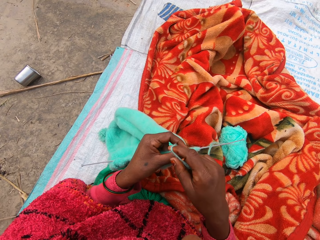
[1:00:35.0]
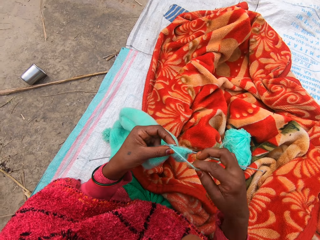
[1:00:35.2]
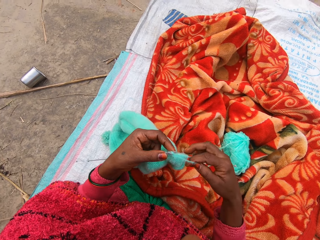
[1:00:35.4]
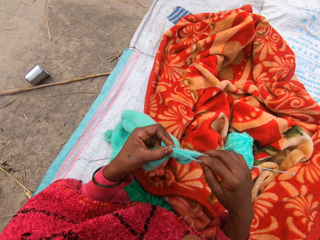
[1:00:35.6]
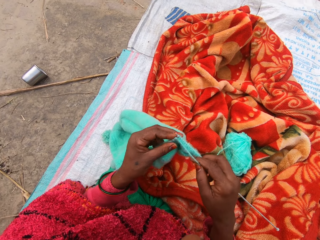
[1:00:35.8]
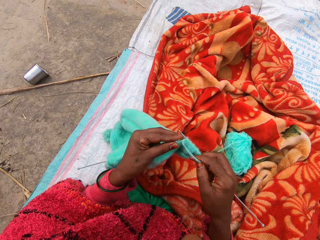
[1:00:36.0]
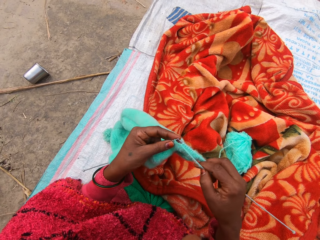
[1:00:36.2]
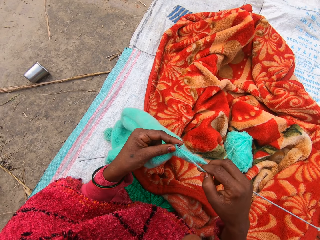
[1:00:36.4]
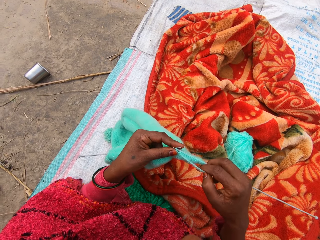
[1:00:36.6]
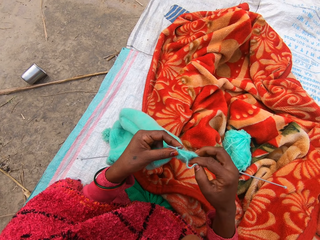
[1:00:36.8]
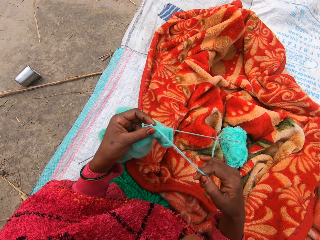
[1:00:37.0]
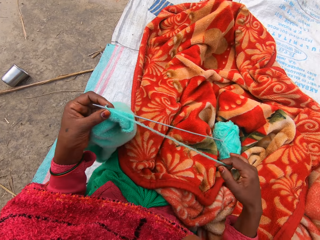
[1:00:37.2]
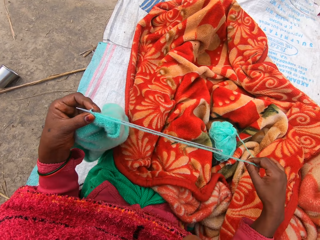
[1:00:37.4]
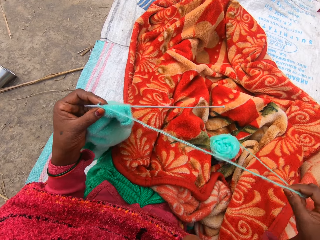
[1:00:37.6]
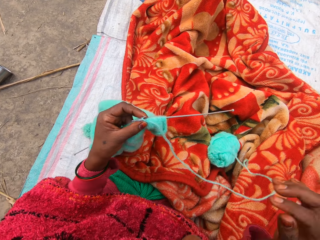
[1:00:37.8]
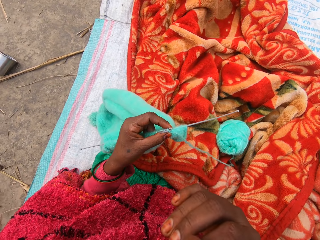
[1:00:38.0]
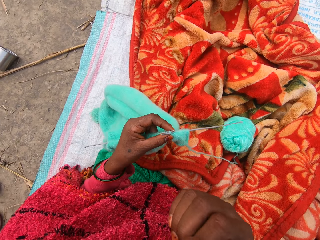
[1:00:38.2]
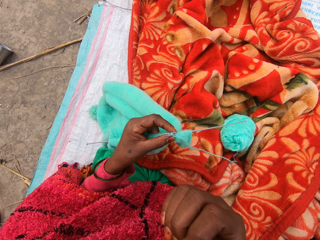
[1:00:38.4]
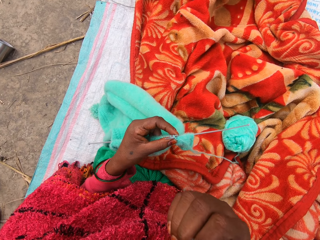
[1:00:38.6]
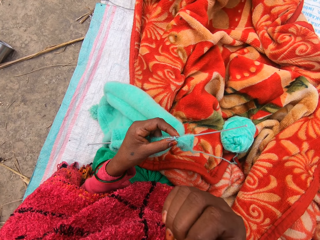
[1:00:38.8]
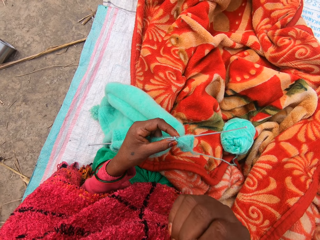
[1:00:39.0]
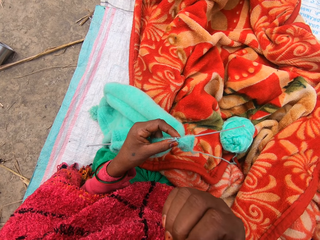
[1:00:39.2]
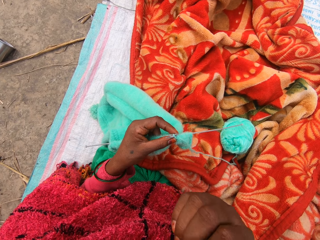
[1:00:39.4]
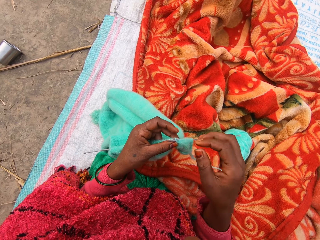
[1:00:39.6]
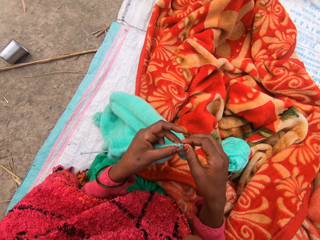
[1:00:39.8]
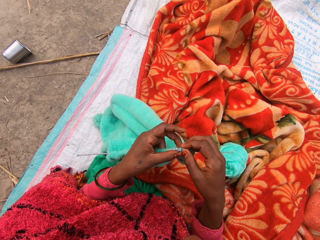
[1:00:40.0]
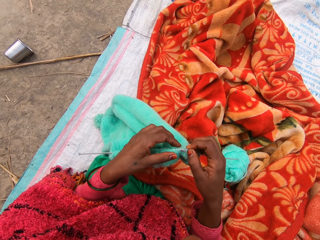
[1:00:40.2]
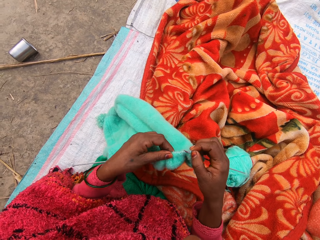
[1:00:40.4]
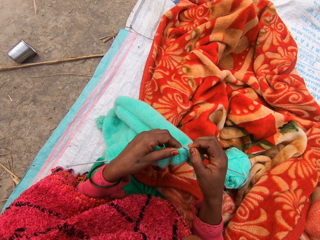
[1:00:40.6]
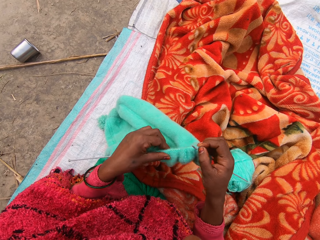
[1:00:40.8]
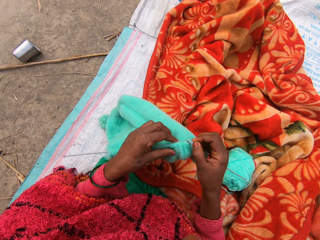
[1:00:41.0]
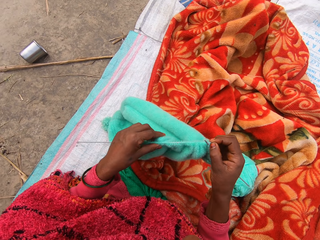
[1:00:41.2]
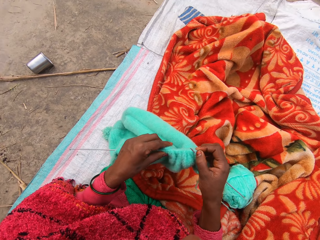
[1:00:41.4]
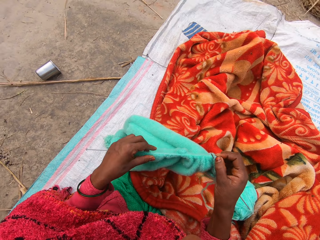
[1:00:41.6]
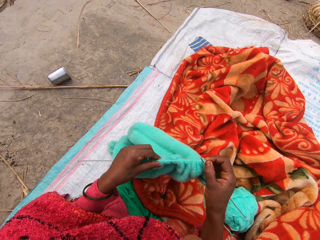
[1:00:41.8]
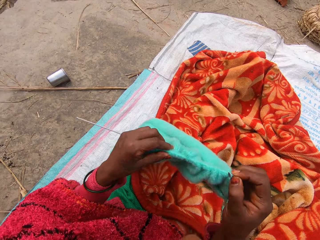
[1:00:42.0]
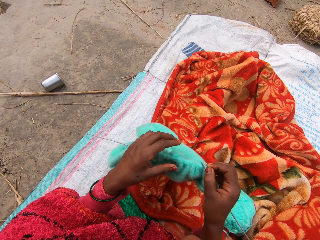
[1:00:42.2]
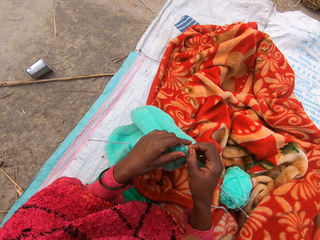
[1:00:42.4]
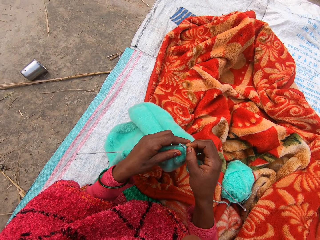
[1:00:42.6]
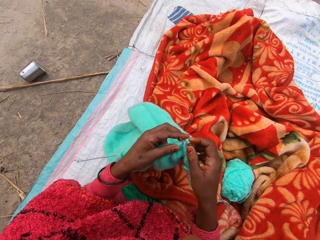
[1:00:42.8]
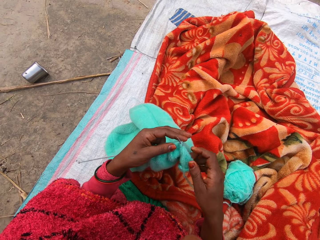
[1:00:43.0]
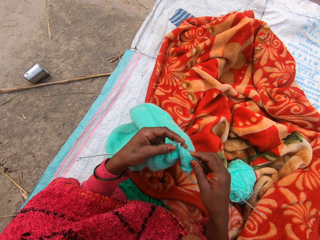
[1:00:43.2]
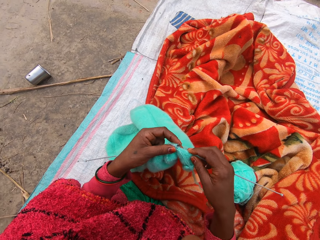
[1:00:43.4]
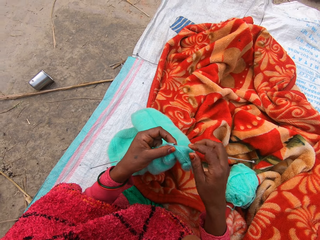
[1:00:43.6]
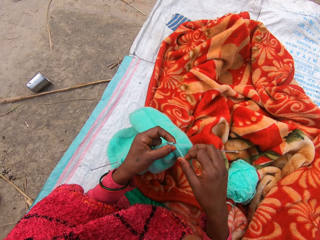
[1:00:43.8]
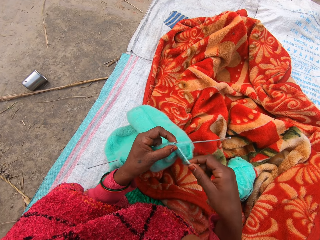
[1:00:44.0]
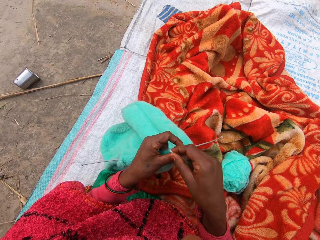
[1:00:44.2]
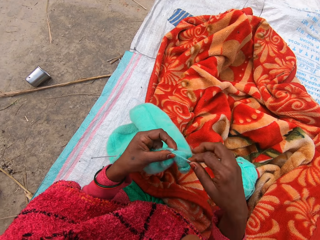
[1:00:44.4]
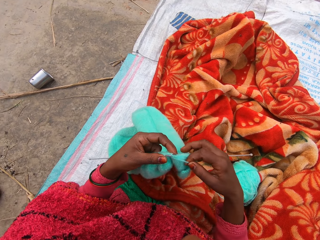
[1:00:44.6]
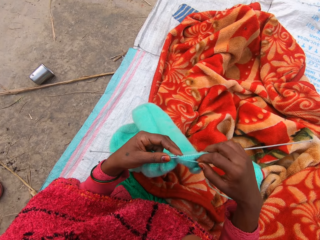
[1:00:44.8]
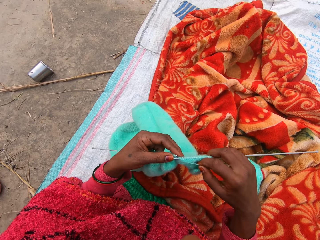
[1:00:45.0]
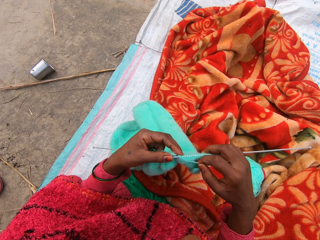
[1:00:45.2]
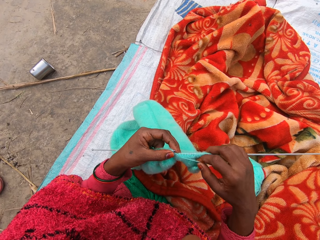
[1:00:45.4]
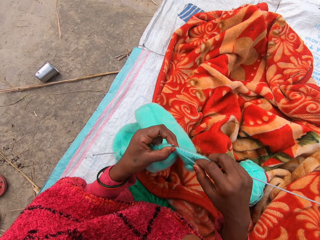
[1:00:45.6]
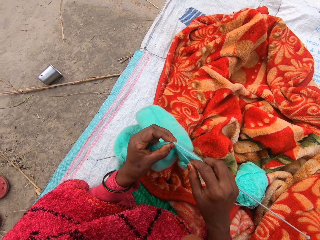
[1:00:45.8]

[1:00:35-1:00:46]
The camera wearer pulls the thread. They touch the mouth. They knit the crochet.

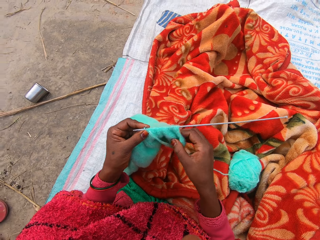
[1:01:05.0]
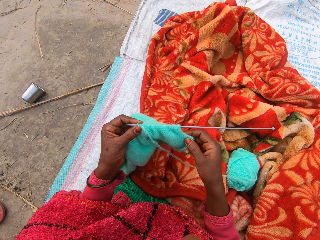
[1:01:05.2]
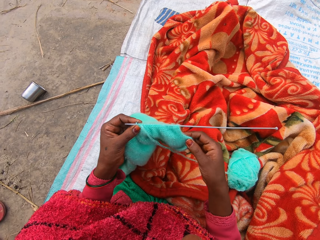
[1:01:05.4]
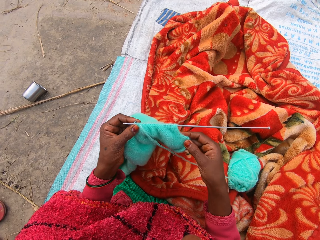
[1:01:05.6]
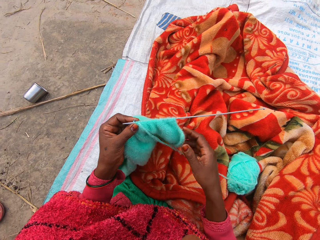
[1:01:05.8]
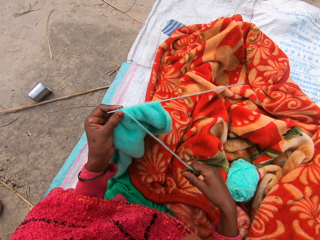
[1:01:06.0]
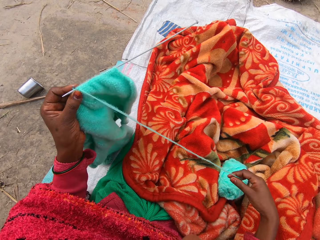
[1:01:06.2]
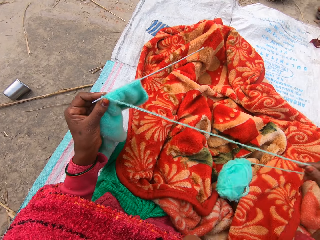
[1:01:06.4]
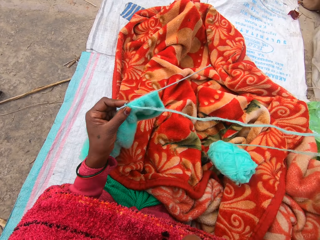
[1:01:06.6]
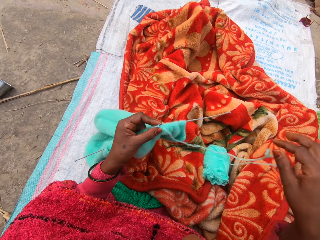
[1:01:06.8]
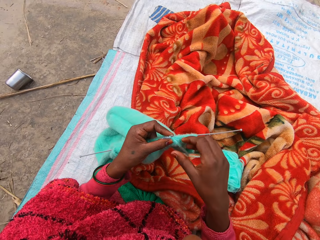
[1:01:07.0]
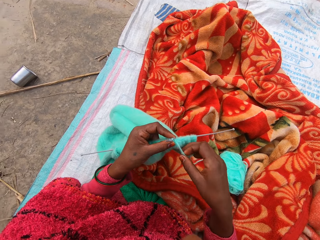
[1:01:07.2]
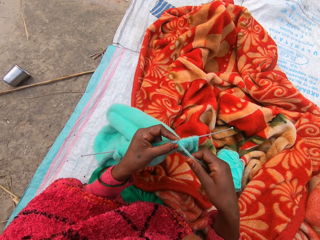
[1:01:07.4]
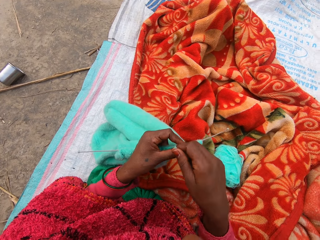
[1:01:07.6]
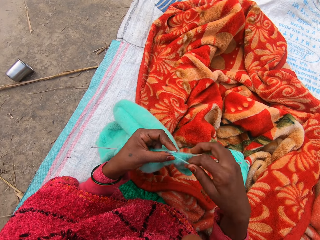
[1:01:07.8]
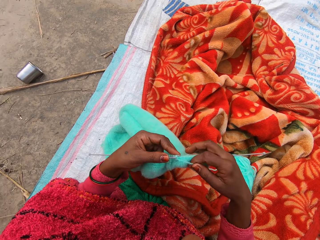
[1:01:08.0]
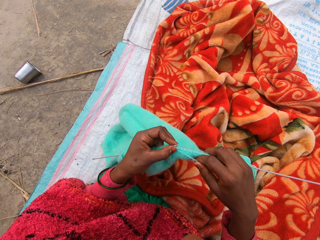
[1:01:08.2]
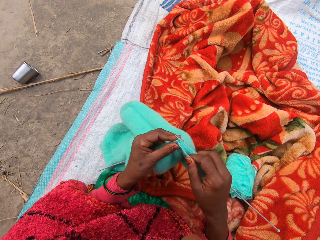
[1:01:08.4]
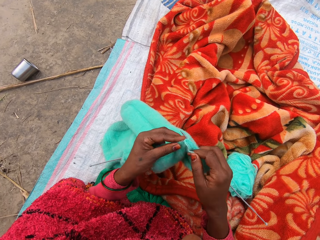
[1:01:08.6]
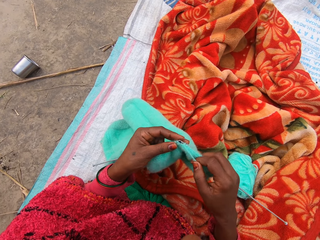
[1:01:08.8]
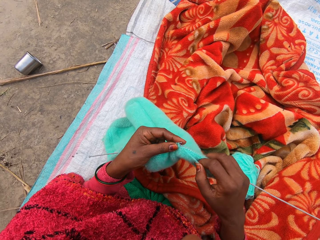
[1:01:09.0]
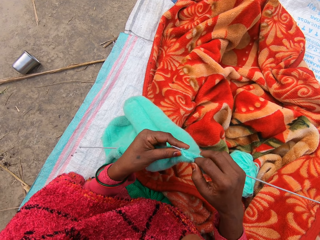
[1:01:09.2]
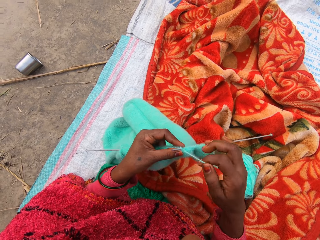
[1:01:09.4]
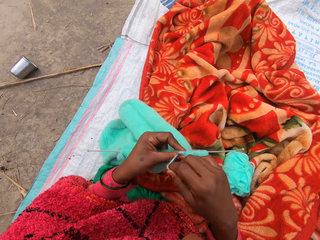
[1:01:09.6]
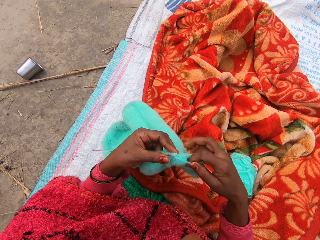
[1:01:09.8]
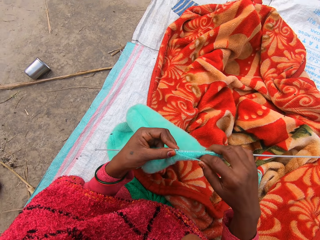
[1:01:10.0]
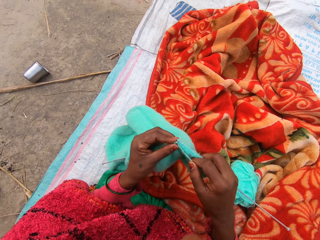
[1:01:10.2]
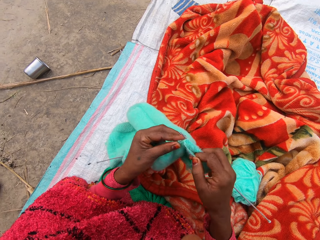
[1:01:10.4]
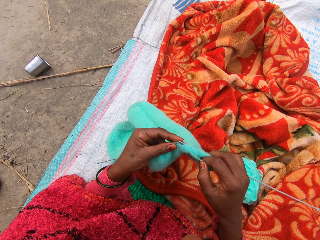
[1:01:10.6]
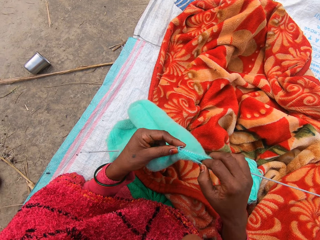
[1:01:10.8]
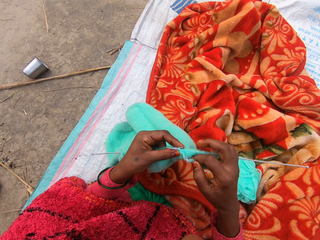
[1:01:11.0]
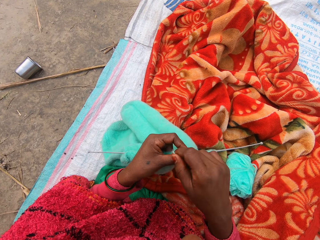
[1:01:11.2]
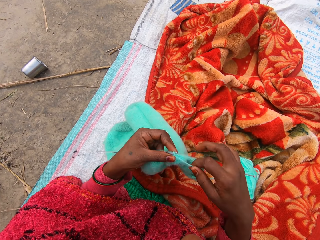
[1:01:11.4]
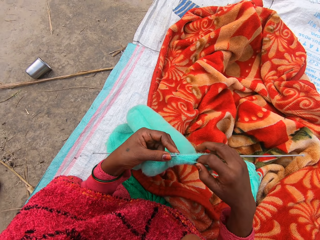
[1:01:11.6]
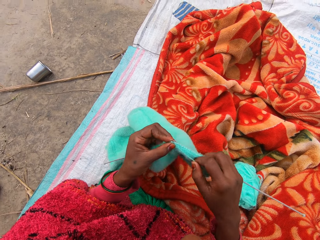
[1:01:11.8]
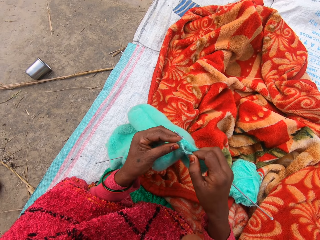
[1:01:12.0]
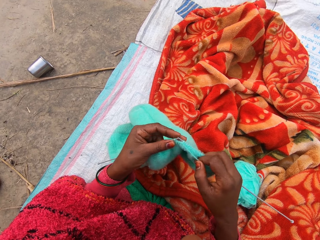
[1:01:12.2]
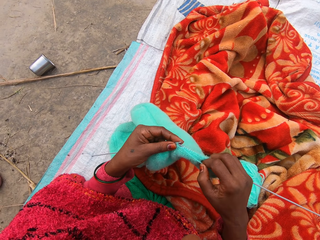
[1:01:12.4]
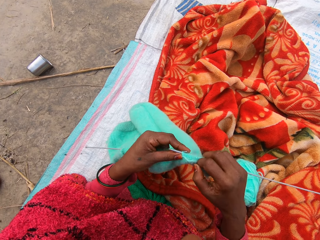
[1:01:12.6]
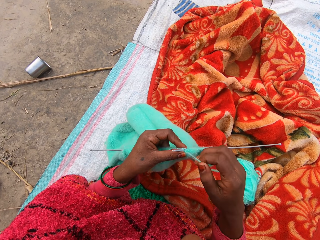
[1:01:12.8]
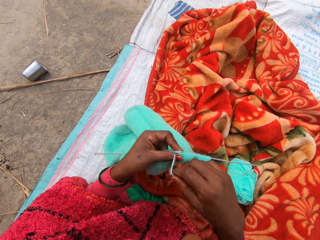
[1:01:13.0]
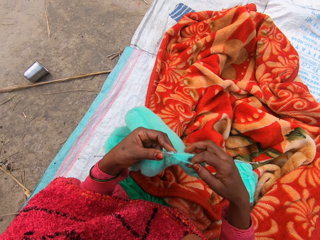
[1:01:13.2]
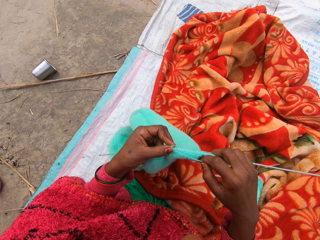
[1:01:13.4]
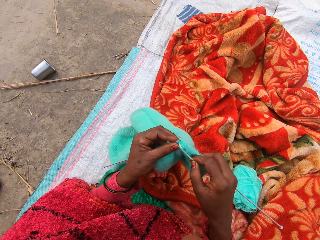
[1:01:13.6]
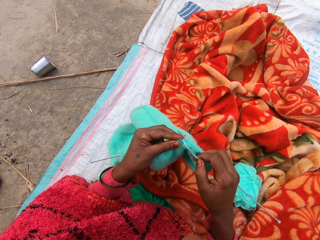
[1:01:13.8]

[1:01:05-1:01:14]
The camera wearer pulls the thread. They continue to knit.

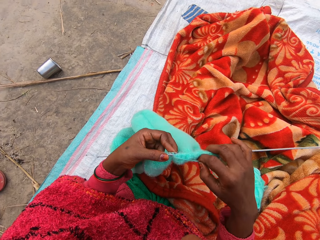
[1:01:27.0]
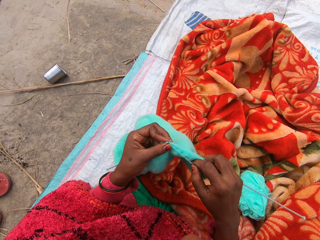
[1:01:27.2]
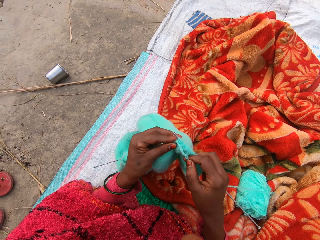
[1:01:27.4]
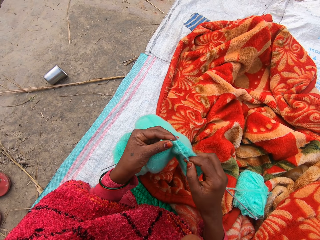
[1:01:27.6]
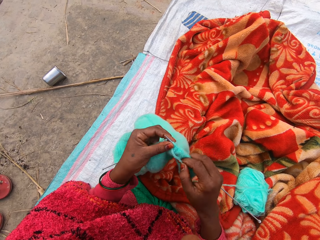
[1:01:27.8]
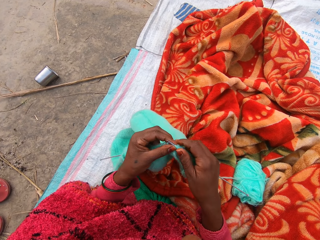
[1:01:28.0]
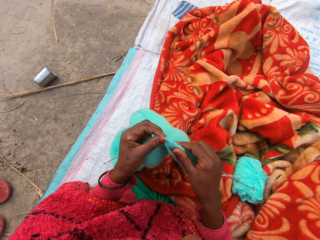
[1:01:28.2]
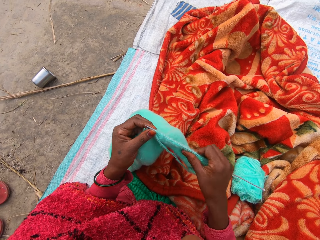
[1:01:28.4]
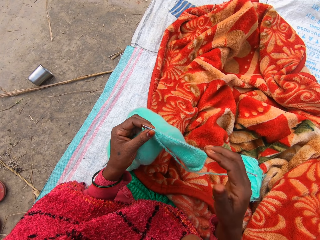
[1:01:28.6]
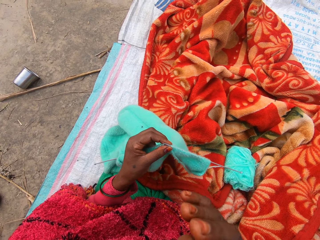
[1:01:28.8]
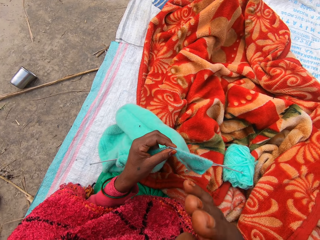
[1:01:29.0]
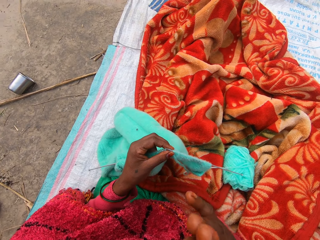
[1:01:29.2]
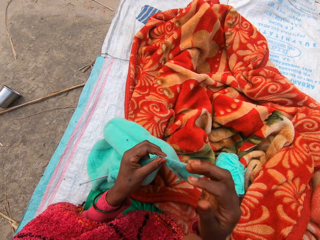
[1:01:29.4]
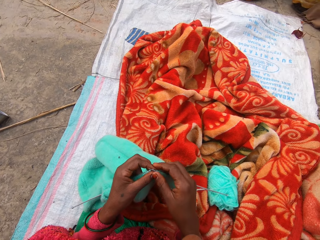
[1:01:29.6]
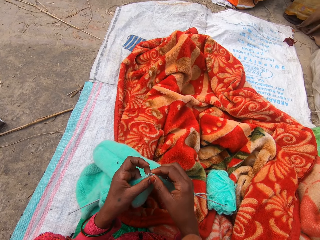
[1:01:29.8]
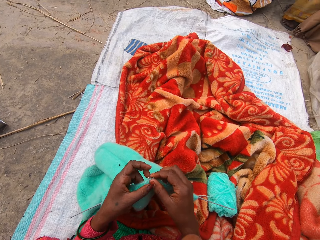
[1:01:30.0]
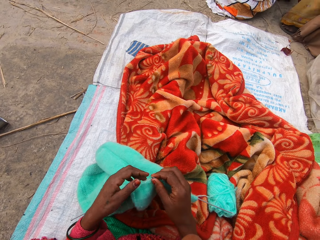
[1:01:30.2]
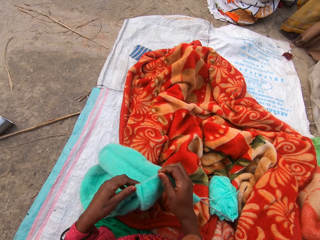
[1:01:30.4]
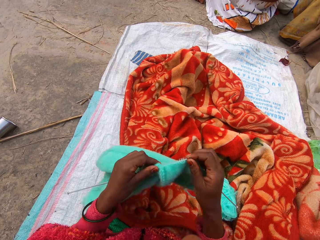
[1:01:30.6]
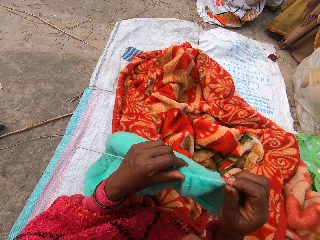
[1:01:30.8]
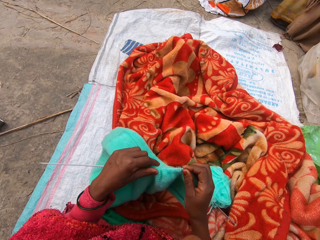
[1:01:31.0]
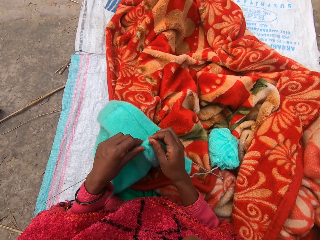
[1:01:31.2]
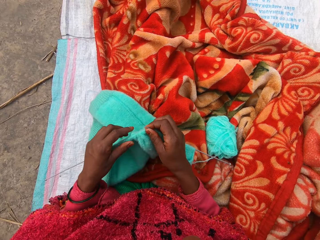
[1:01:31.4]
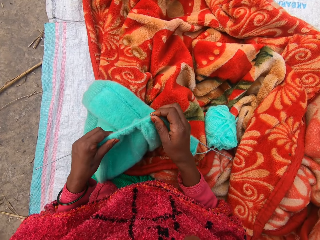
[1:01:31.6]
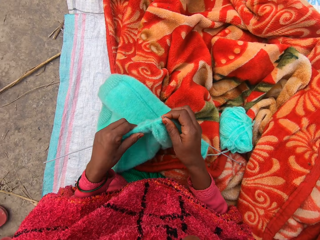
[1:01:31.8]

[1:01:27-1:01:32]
The camera wearer touches her face. She pulls the crochet. She adjusts the sweater.
